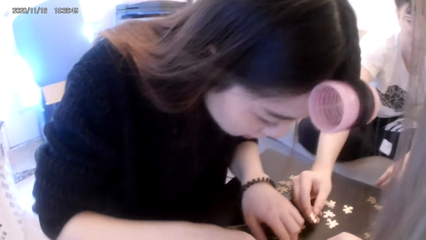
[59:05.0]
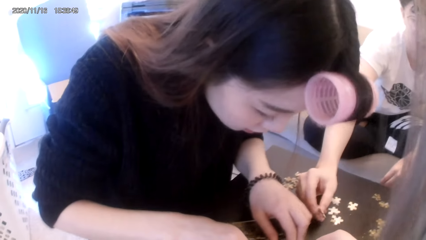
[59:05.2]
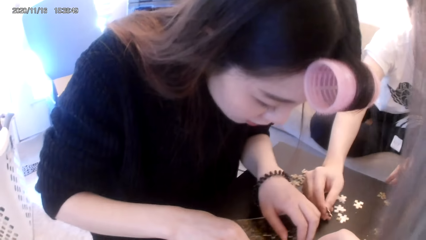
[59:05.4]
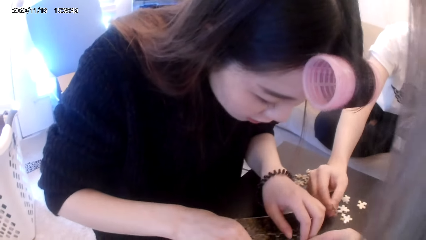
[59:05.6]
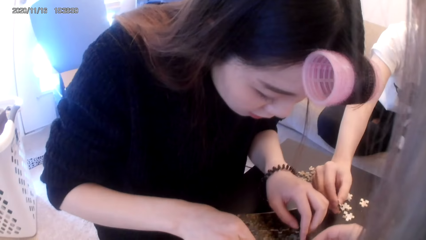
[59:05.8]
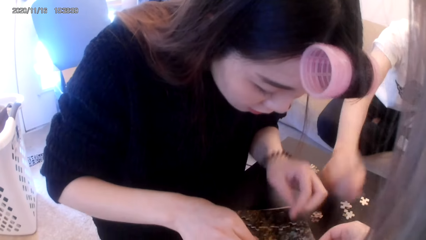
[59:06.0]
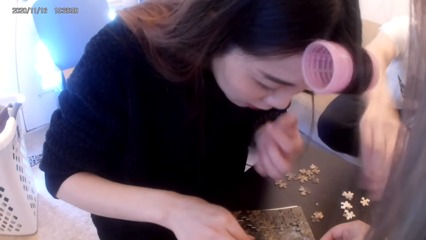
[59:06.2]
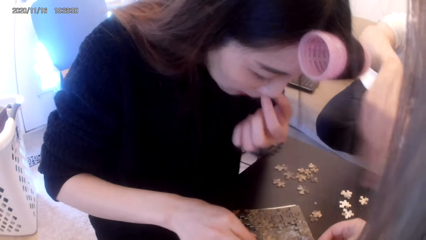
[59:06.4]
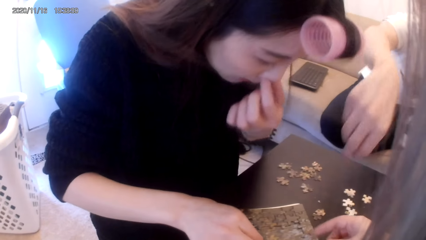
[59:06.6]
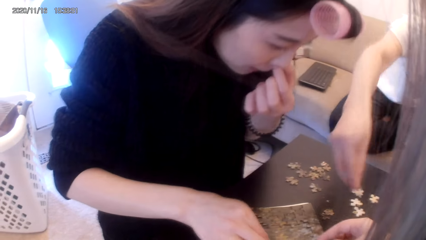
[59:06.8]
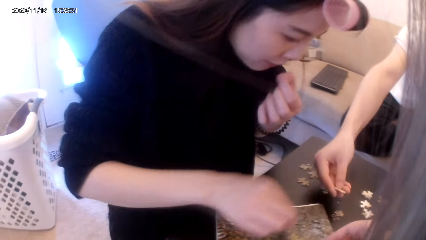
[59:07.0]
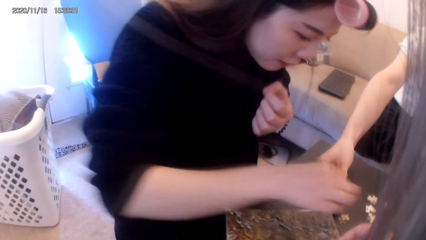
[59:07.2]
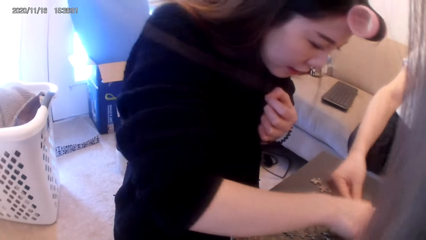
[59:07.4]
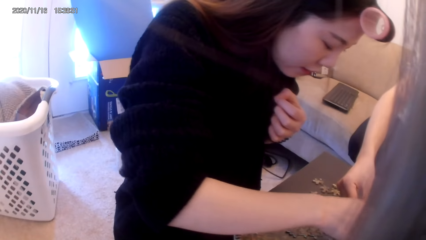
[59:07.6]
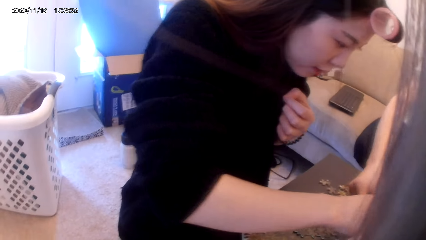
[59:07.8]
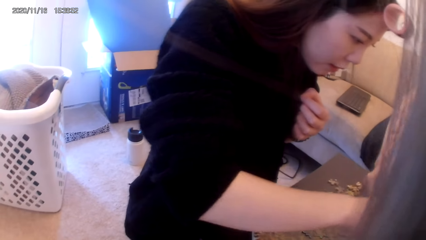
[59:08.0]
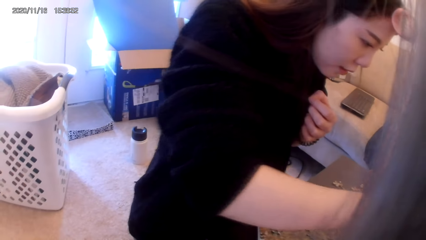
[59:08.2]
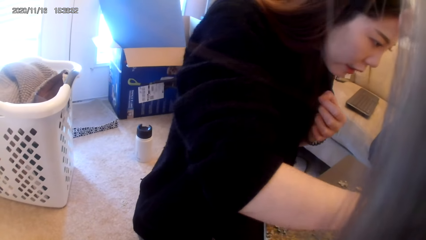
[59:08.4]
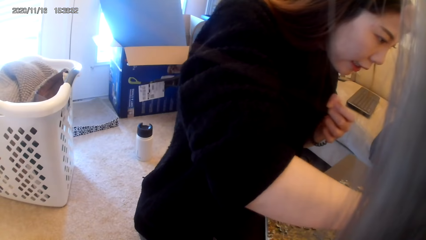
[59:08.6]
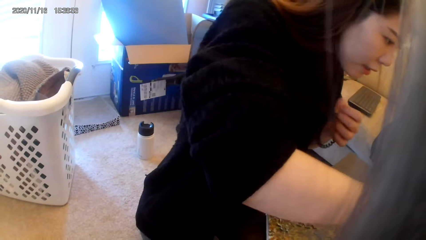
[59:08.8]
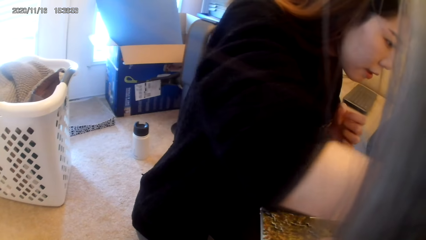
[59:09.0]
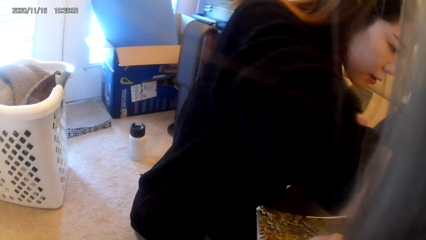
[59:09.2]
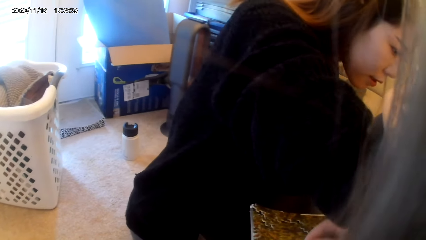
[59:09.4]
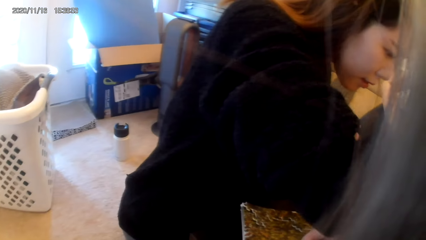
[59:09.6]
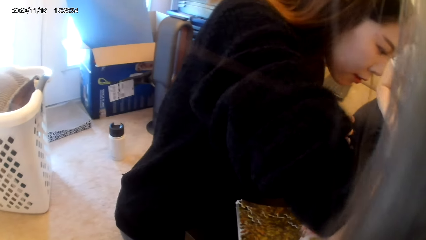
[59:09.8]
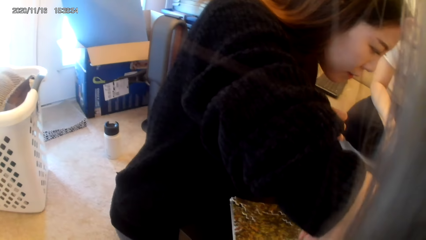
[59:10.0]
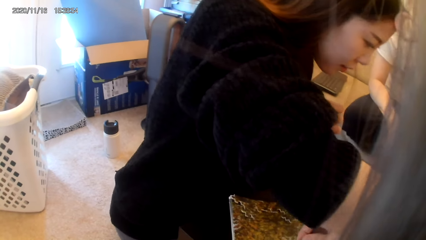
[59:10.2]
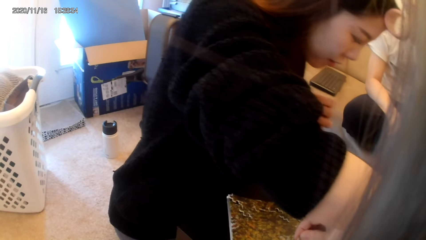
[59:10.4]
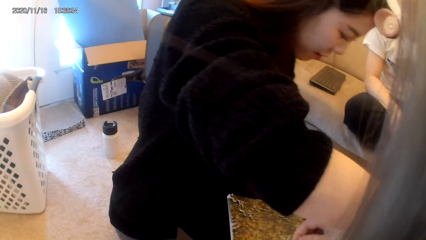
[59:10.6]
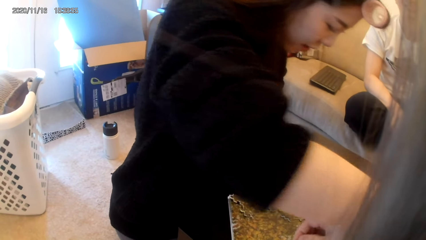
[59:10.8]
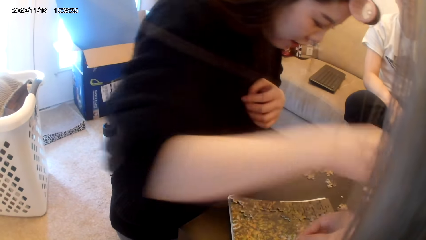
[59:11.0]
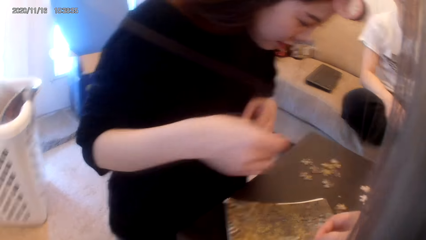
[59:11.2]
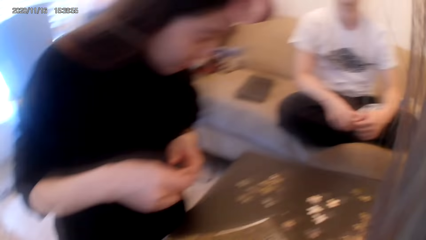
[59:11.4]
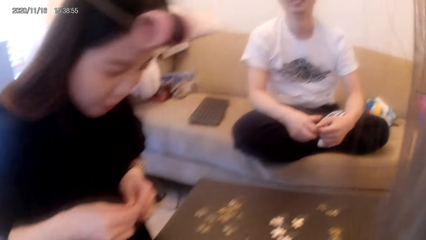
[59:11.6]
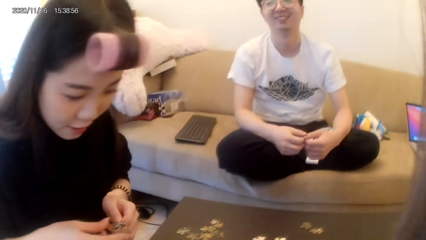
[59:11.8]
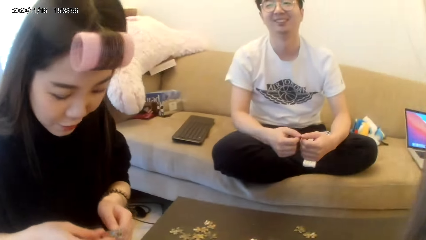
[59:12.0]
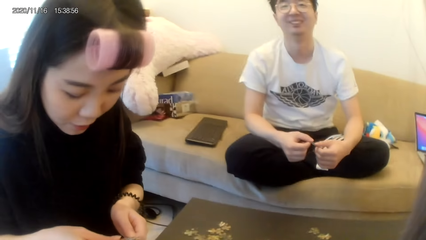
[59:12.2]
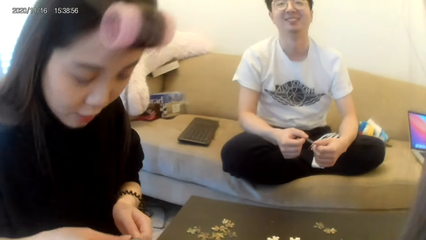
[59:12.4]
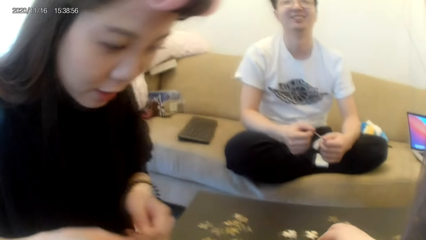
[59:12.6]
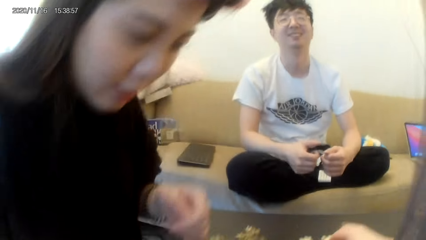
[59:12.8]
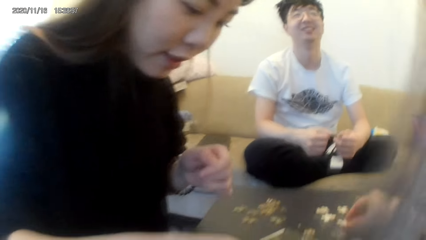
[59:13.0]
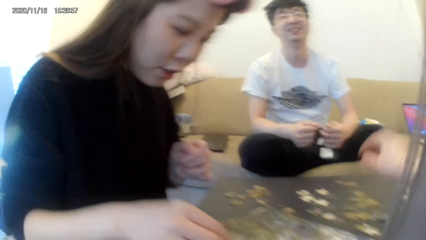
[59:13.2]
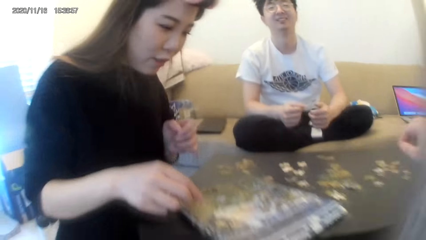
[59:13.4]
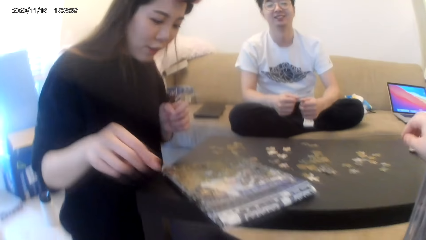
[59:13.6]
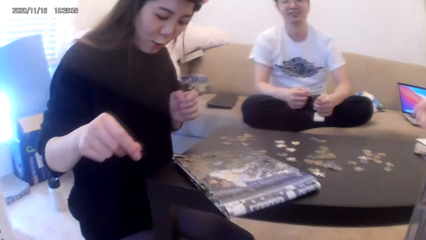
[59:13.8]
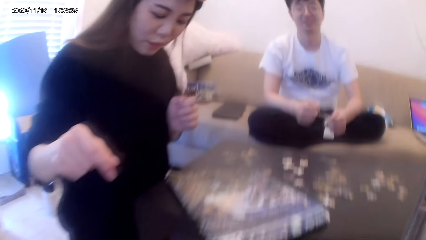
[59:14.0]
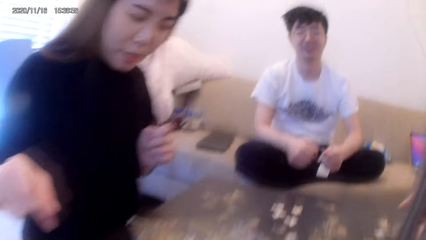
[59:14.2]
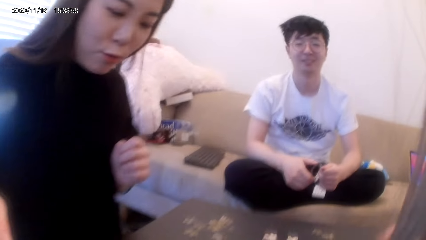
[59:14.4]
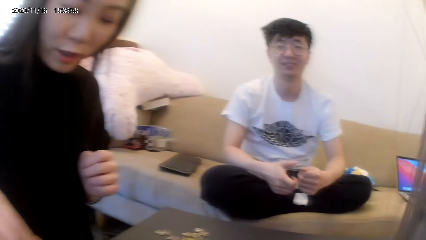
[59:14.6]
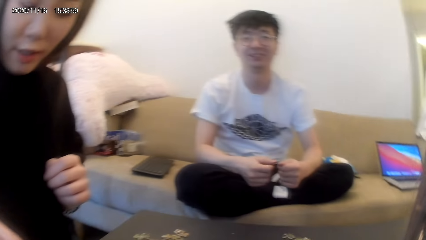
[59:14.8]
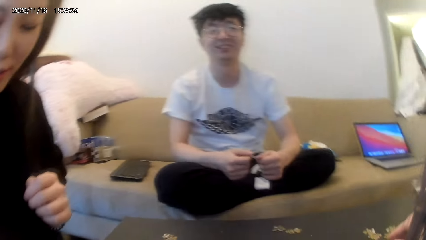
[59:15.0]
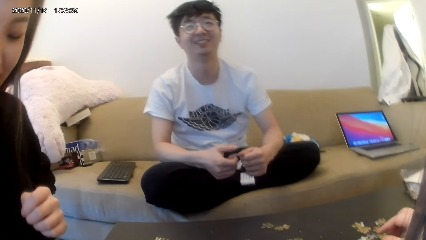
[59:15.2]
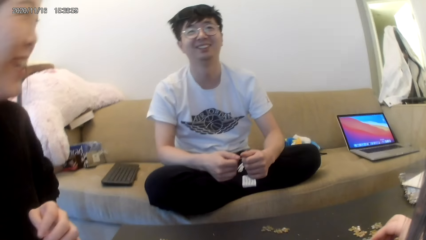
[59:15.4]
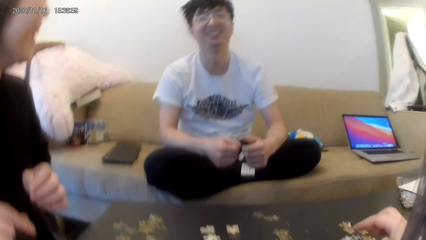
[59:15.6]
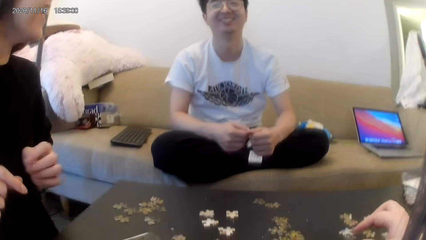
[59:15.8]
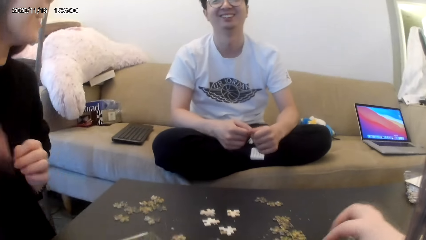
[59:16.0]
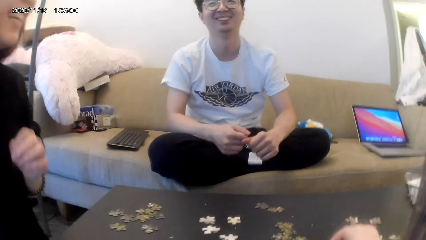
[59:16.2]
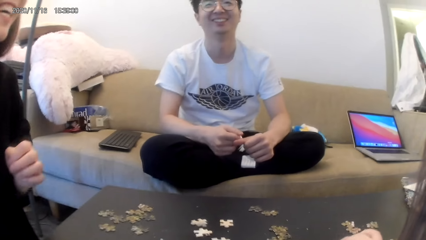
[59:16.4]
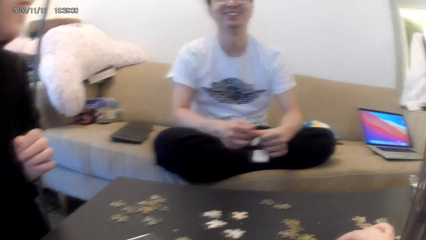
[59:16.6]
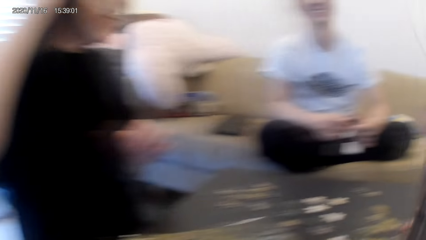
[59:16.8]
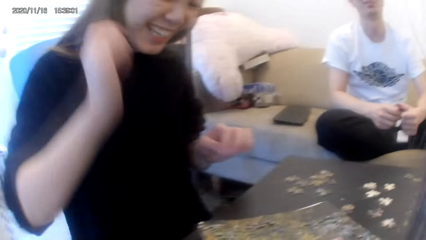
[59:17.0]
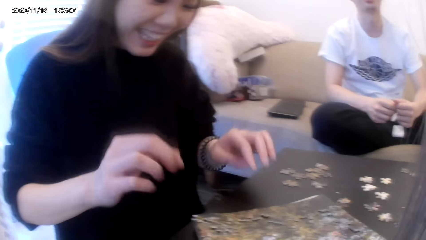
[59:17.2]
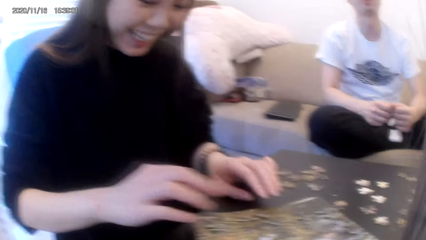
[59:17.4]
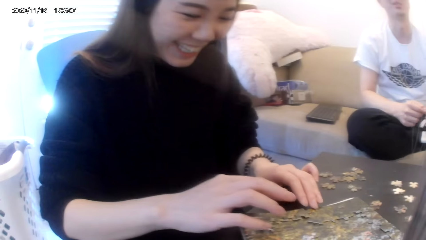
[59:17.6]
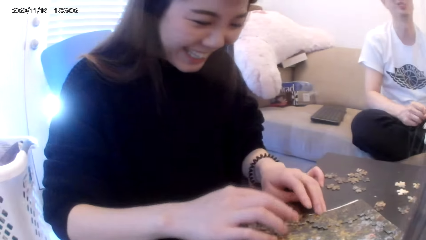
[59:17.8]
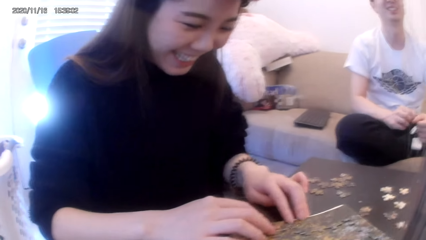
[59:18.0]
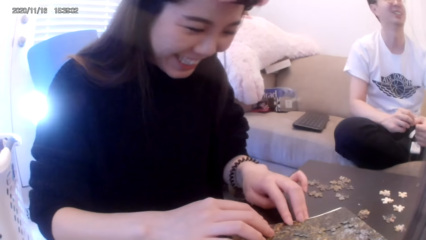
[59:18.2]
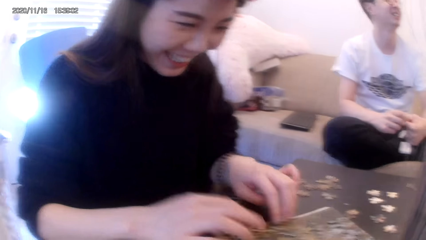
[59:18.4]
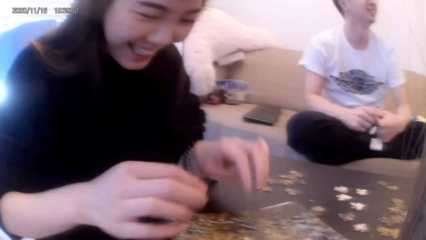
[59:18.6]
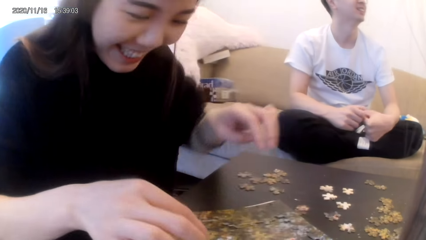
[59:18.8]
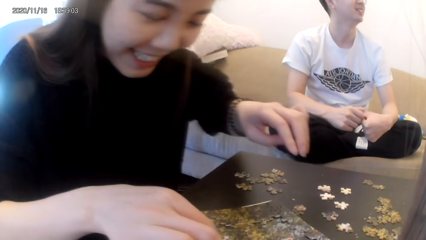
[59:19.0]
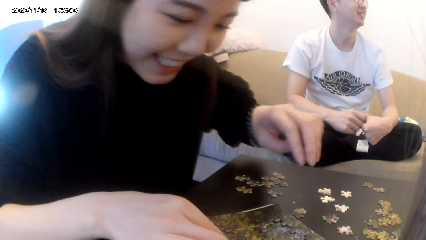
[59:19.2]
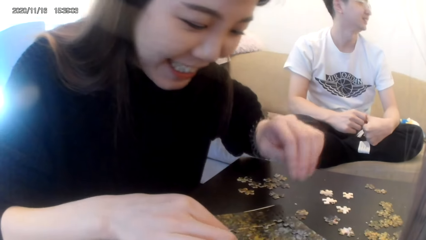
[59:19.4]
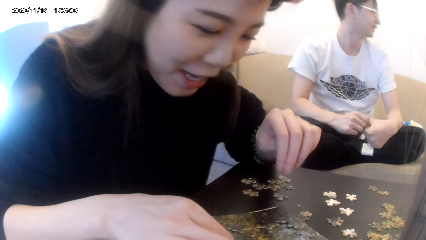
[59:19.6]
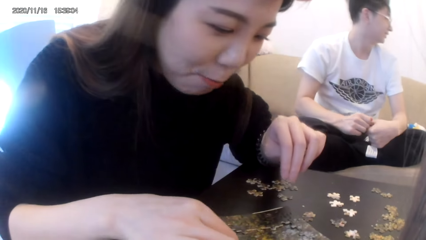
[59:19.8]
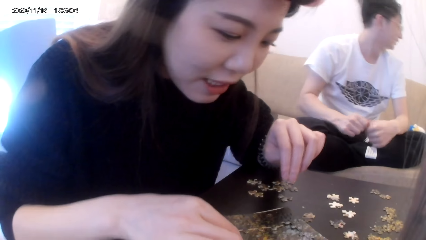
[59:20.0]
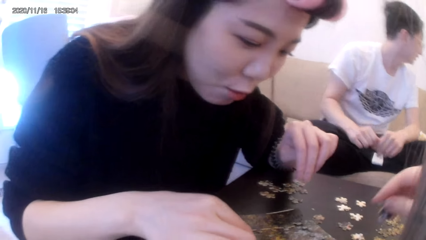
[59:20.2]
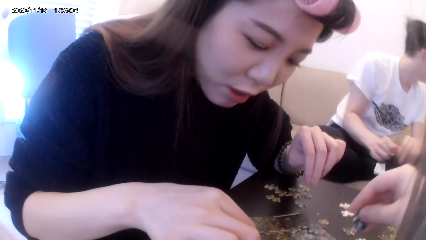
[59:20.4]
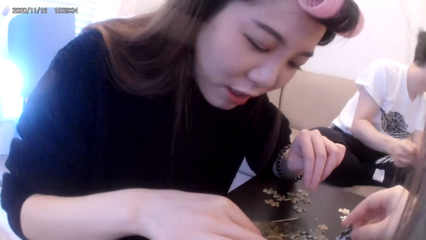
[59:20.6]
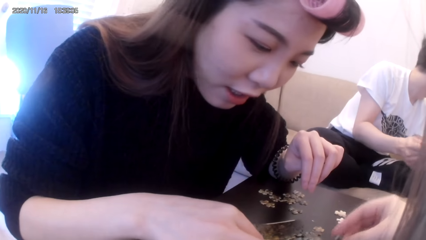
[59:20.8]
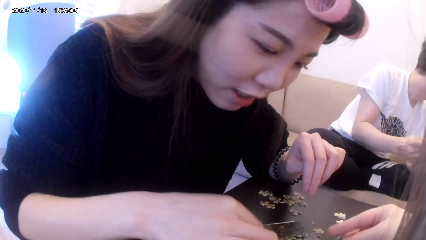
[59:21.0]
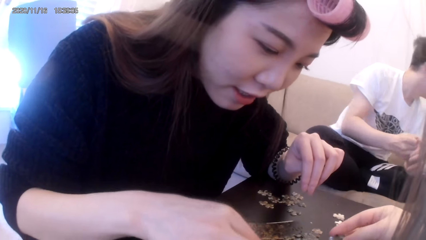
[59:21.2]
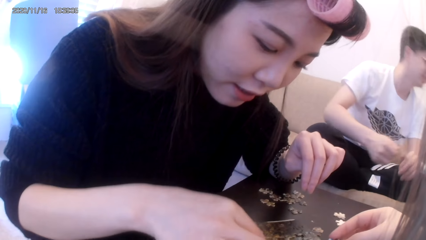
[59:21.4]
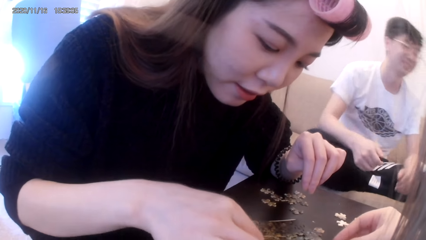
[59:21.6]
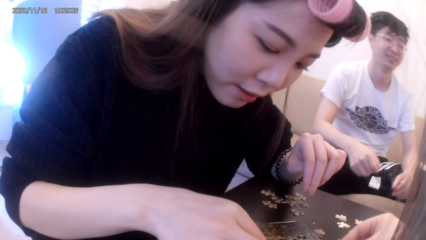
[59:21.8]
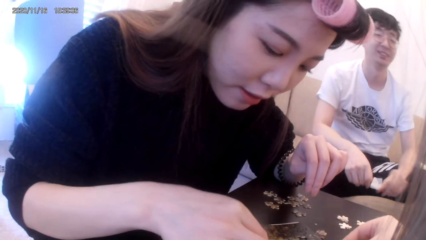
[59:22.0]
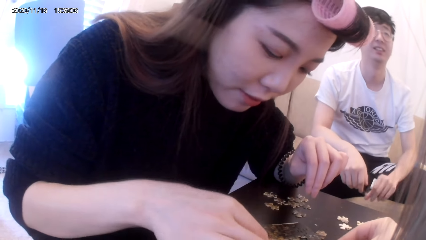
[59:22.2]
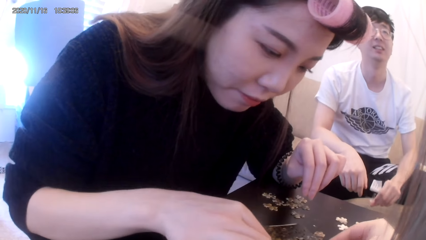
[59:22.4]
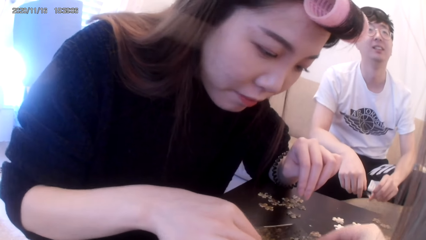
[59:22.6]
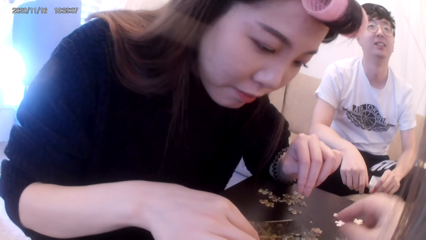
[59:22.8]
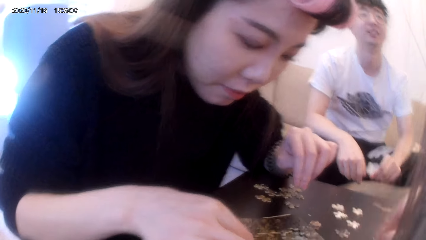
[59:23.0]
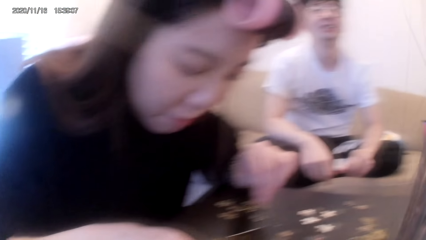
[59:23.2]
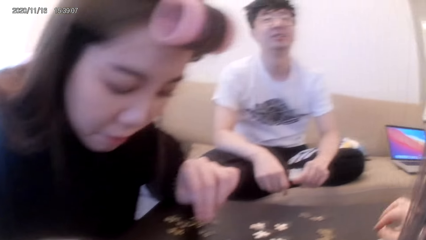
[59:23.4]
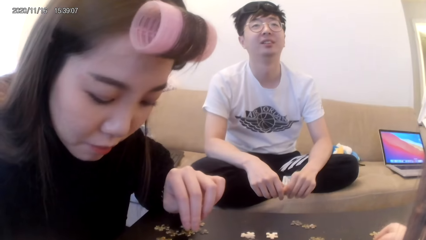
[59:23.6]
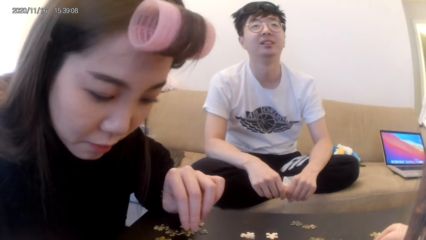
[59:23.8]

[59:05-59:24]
A woman converses with the camera wearer and a man. The camera wearer picks something. The man converses with the woman and the camera wearer. The woman fixes ribbon cuts on others. The camera wearer arranges something. They drop a ribbon cut on others.
